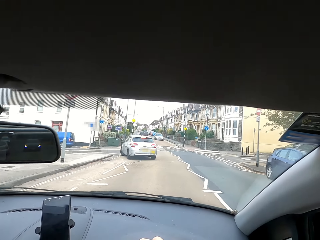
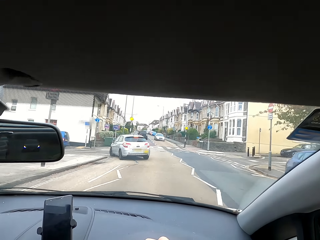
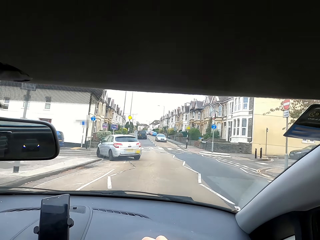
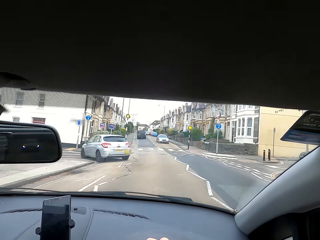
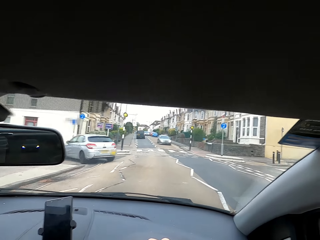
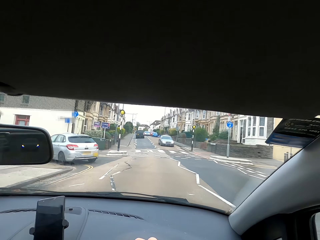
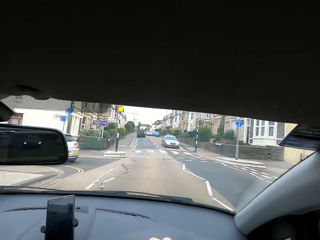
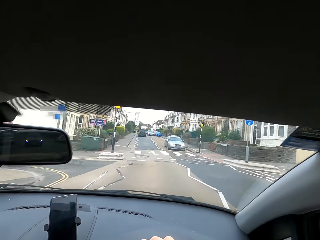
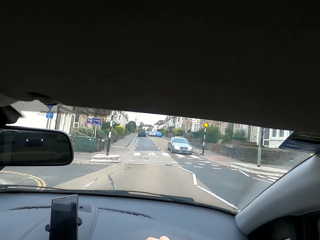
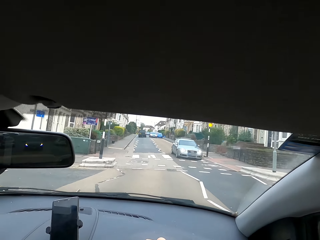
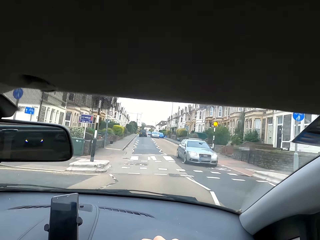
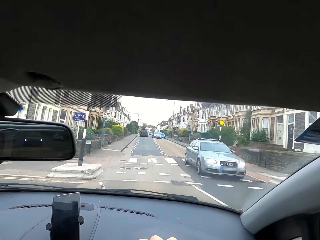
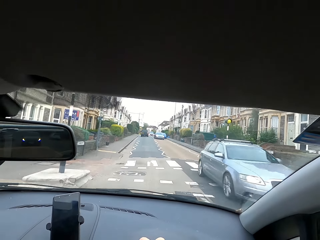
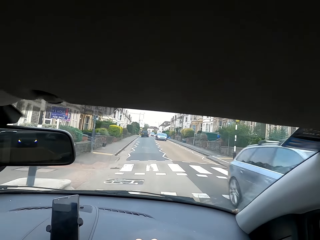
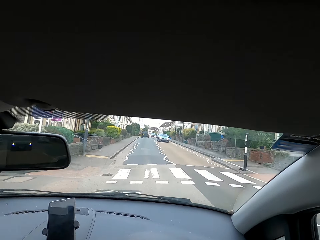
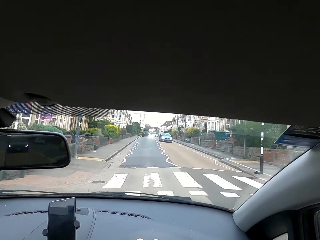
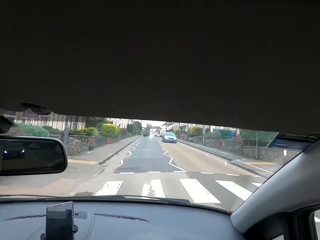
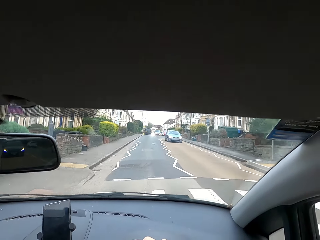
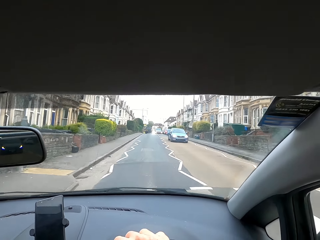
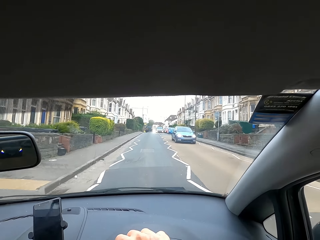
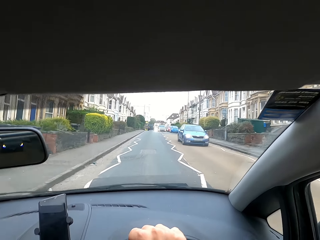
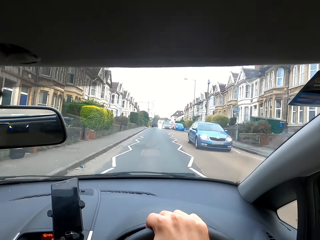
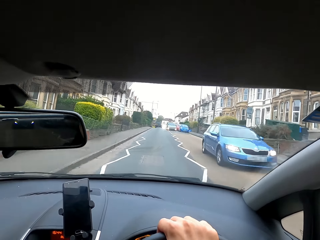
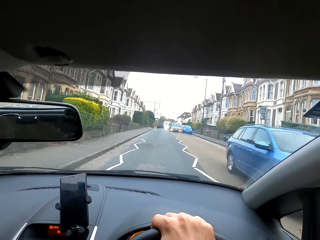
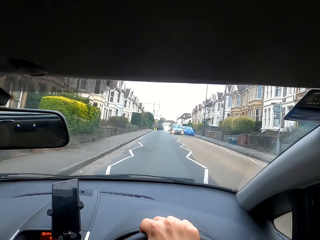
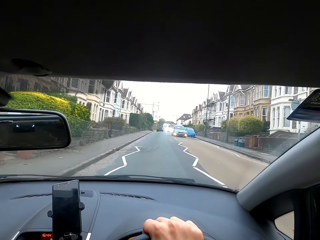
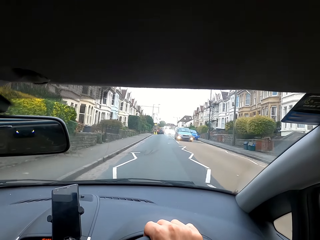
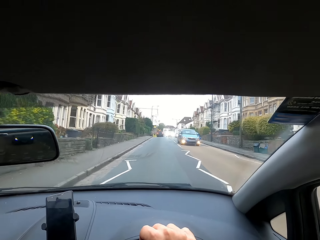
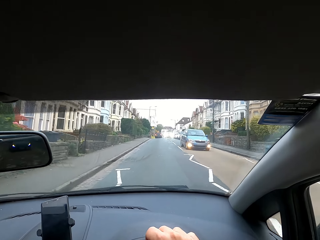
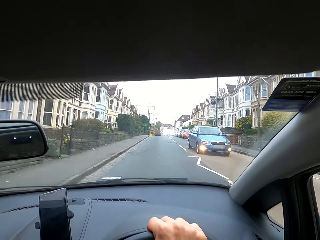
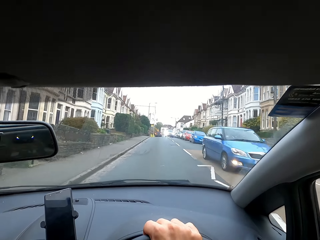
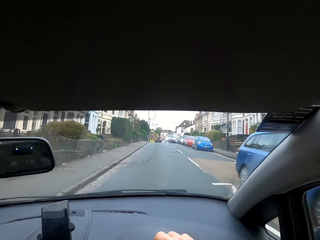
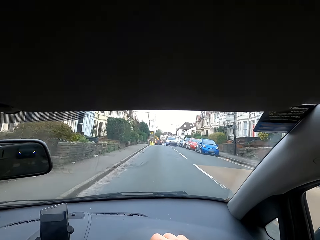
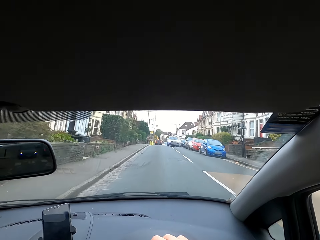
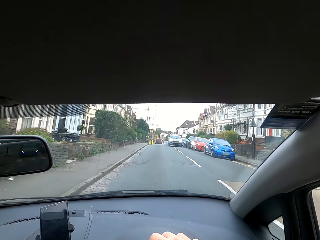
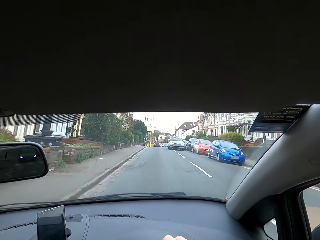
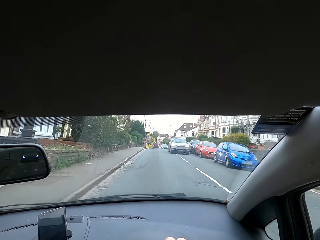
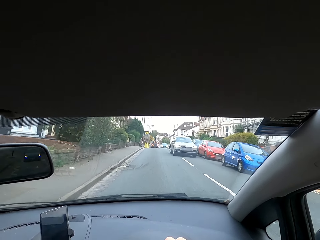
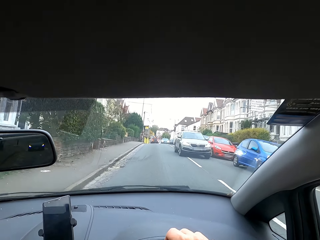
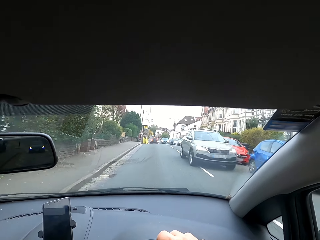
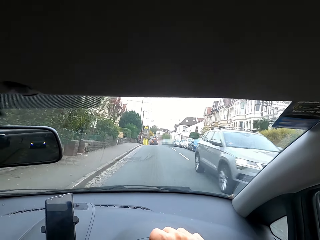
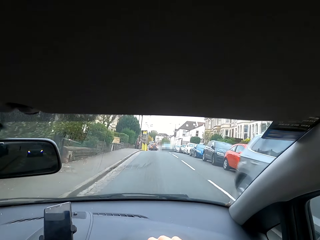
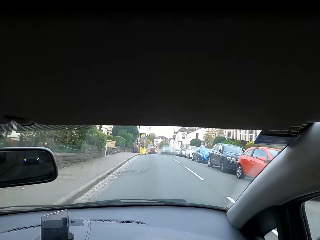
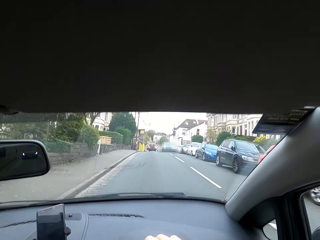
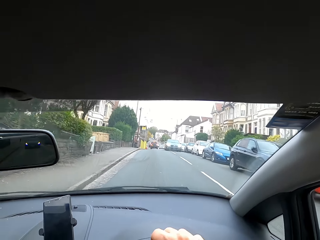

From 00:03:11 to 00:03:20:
The camera wearer drives the car.

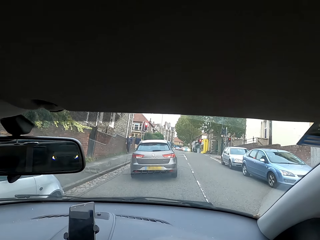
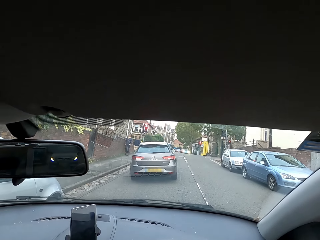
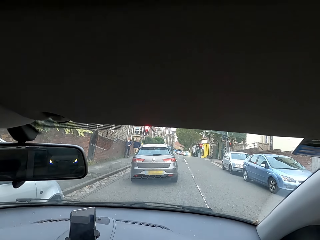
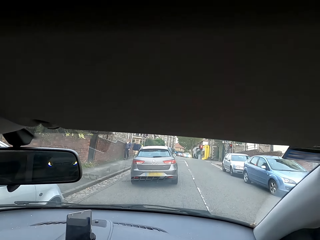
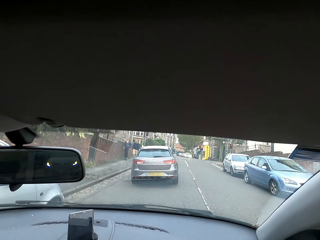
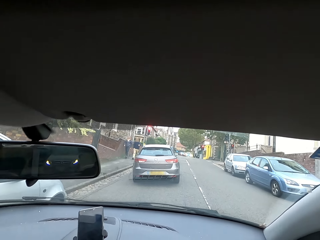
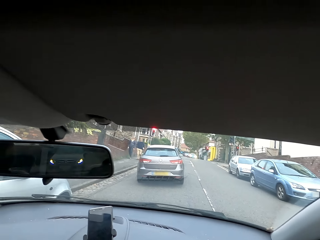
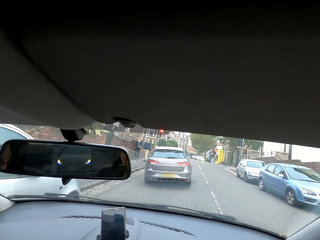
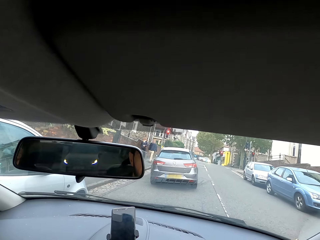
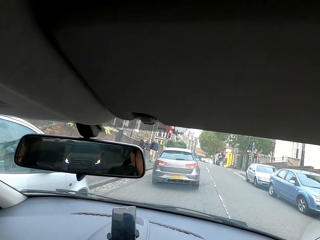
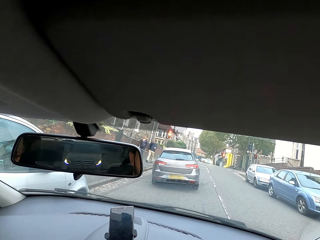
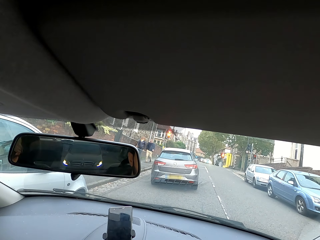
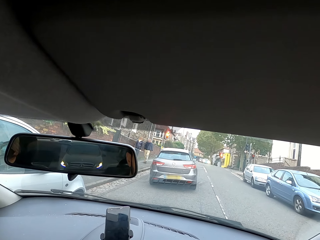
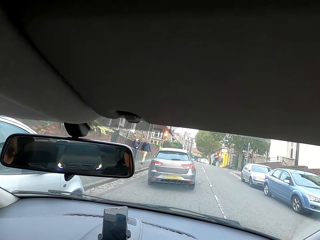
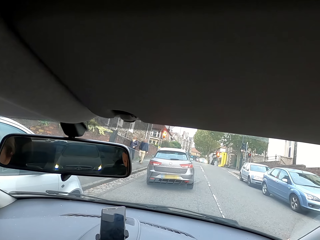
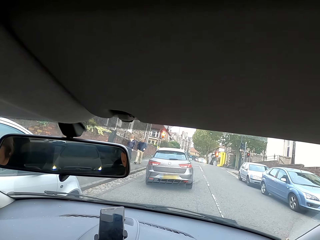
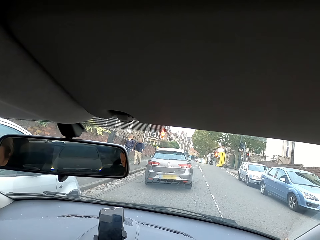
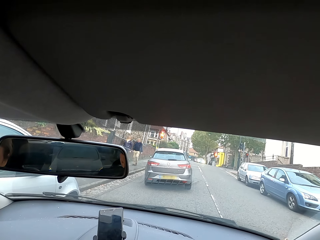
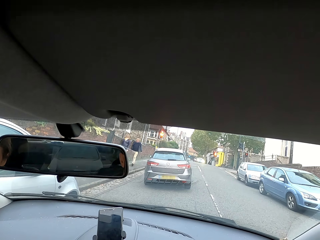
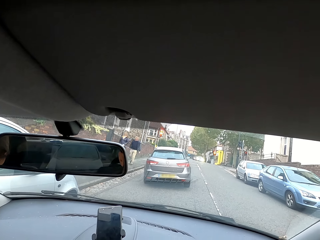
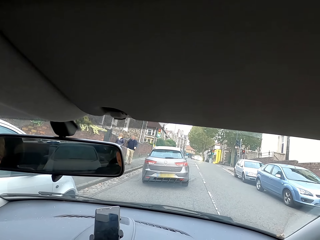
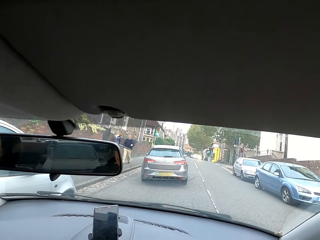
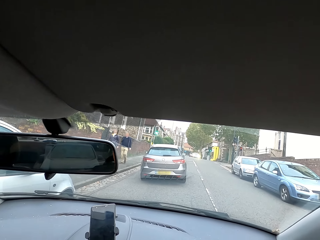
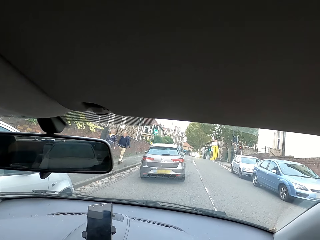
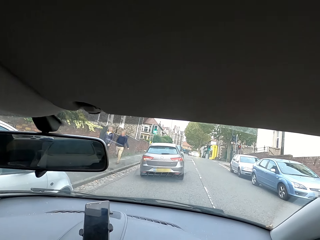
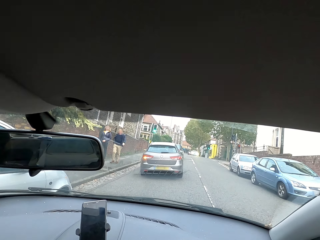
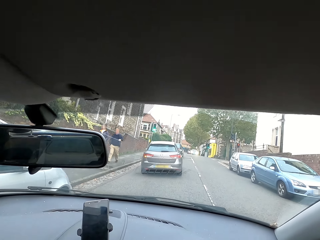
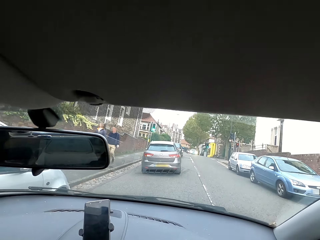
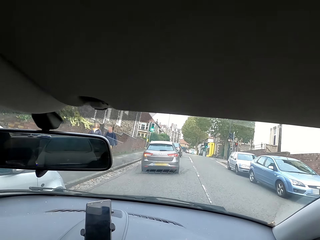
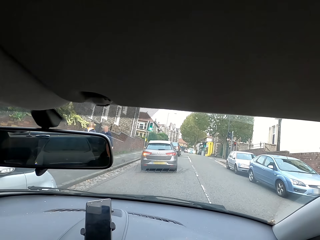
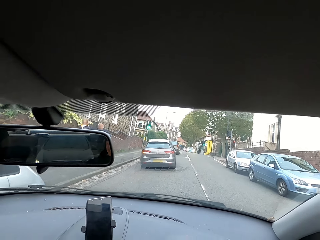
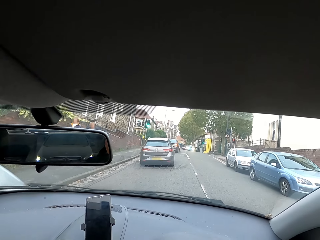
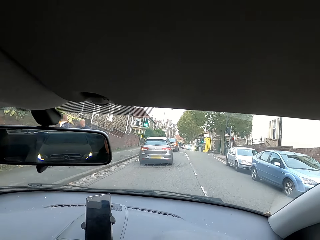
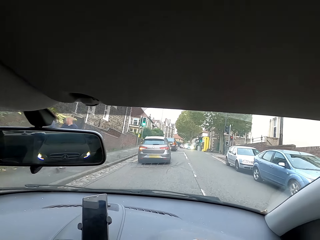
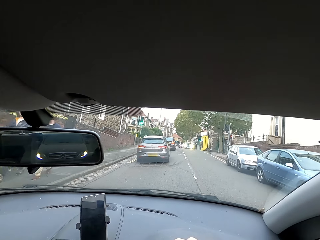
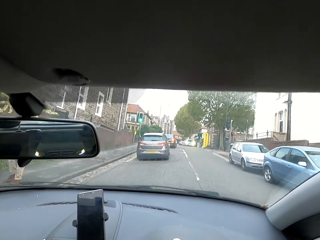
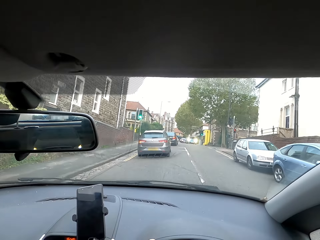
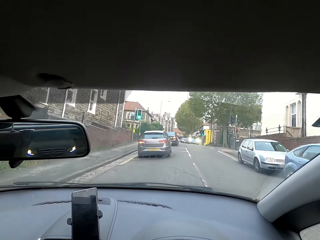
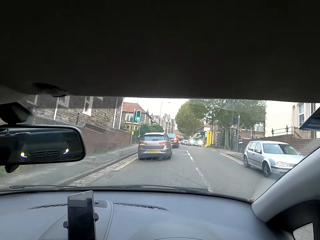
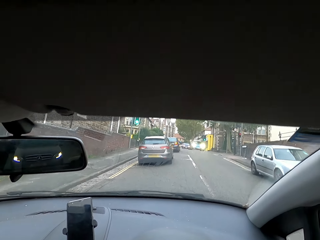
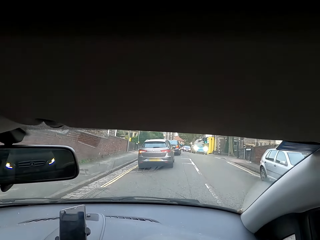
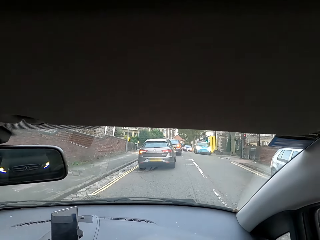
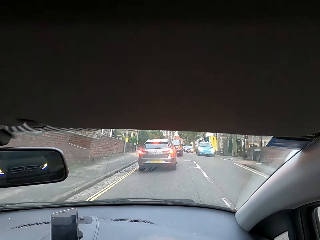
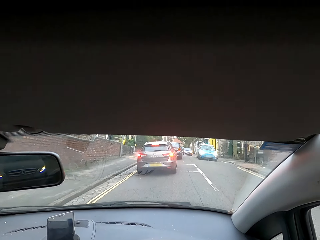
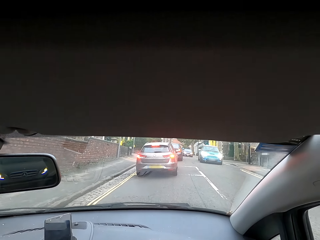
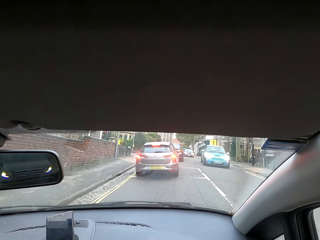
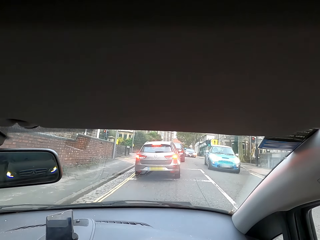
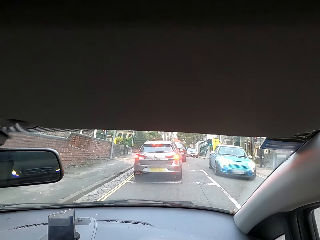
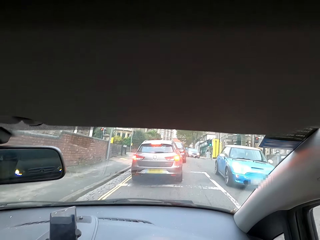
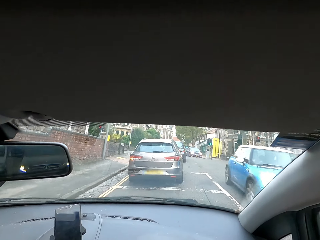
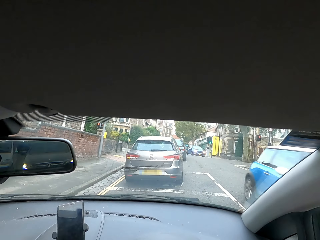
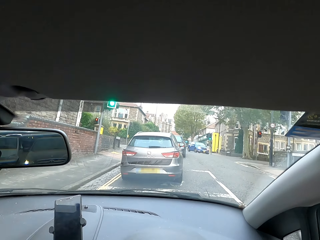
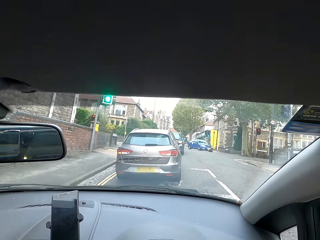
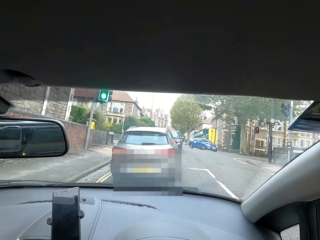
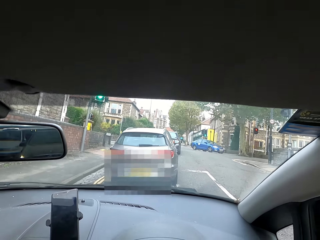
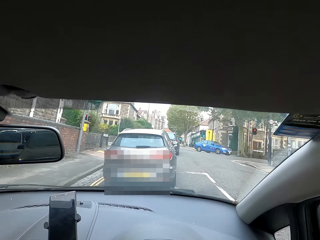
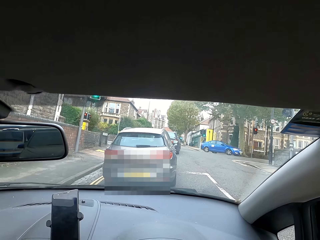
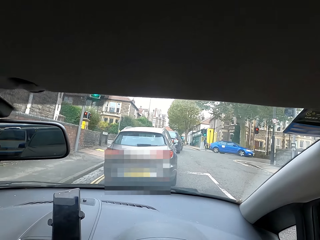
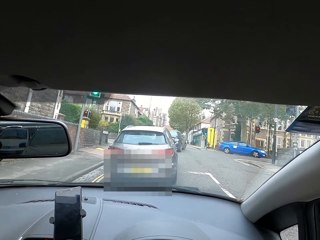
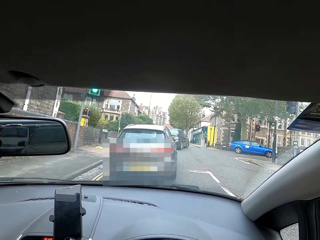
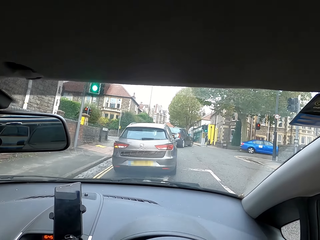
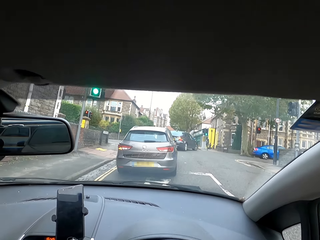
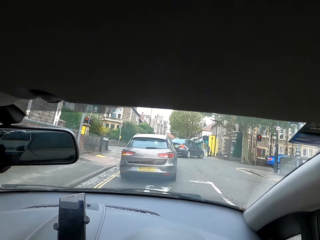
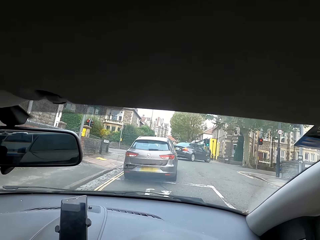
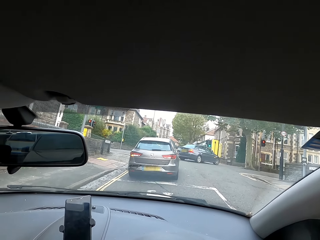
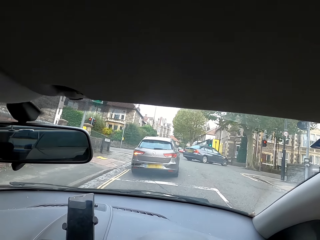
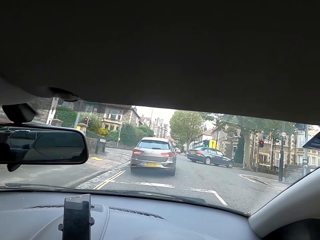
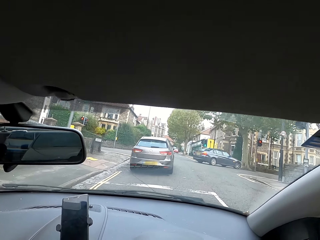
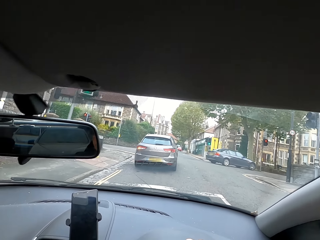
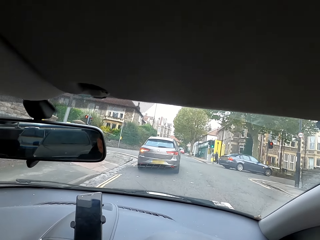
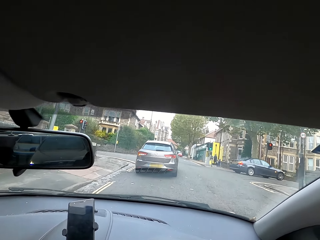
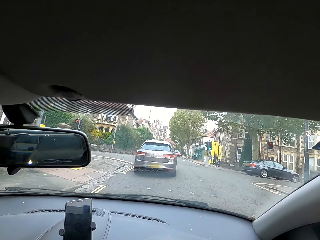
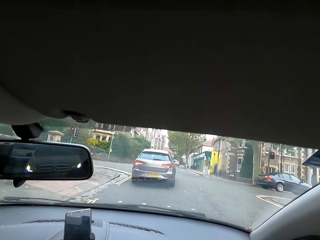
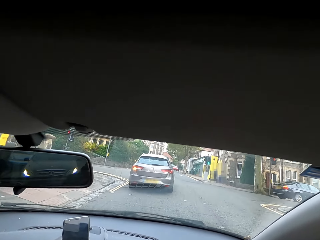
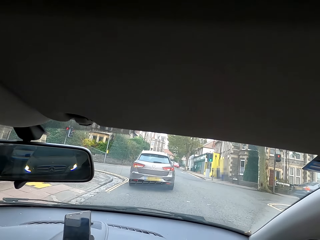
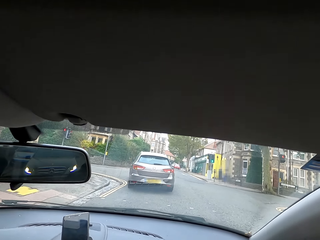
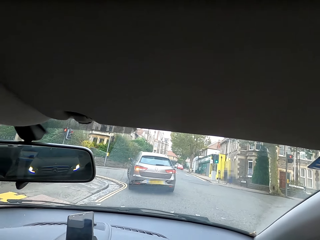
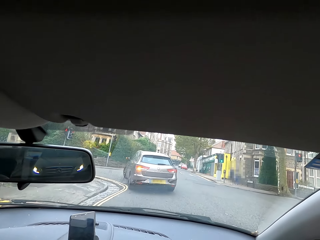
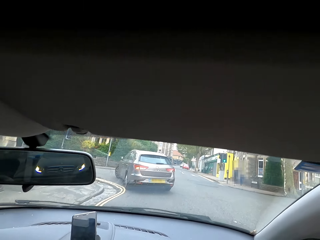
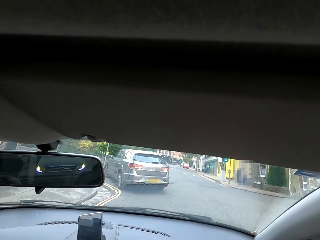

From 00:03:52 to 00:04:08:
The camera wearer stops the car. They drive the car forward with both hands on the steering wheel. They interact with someone. They slow down the speed. They drive the car forward with both hands on the steering wheel.
